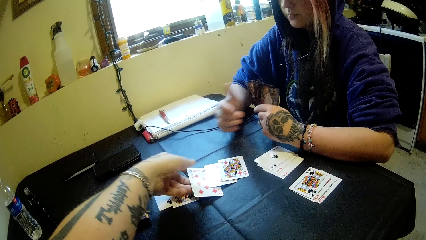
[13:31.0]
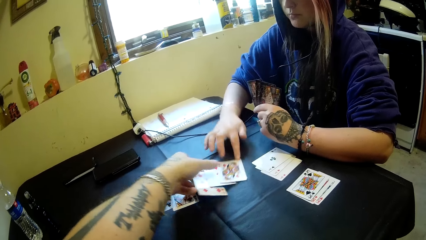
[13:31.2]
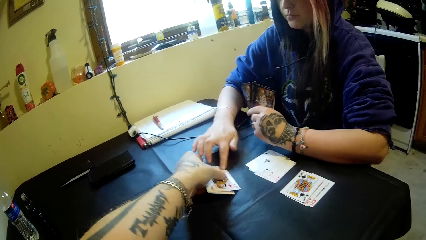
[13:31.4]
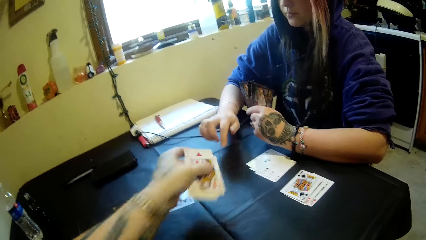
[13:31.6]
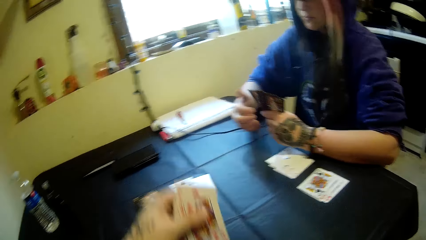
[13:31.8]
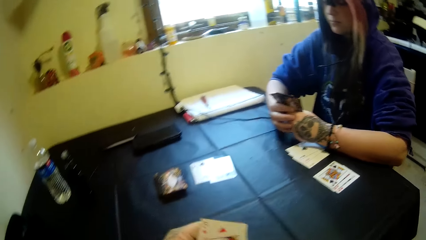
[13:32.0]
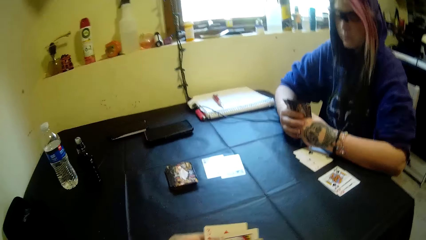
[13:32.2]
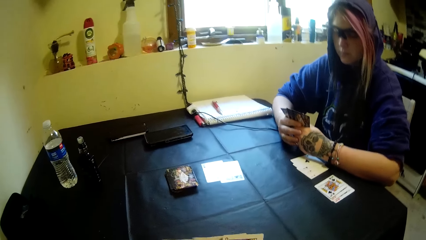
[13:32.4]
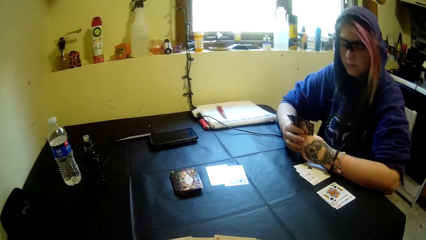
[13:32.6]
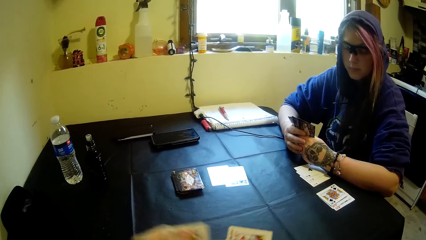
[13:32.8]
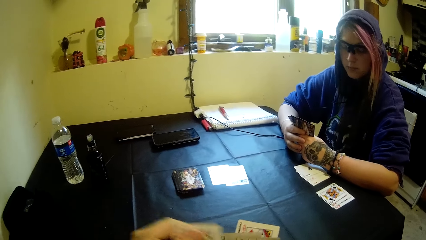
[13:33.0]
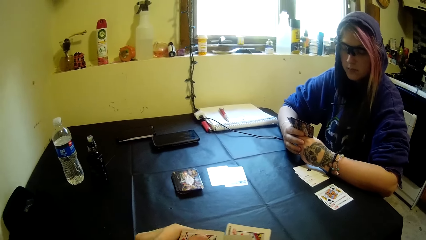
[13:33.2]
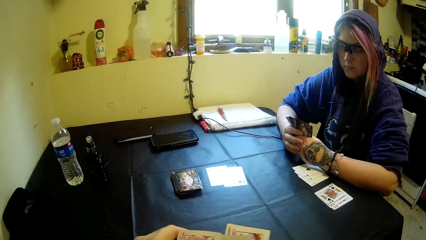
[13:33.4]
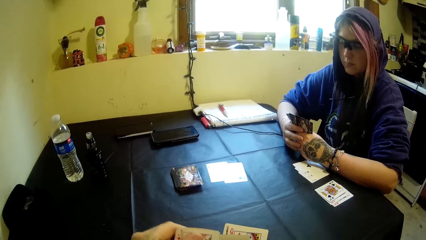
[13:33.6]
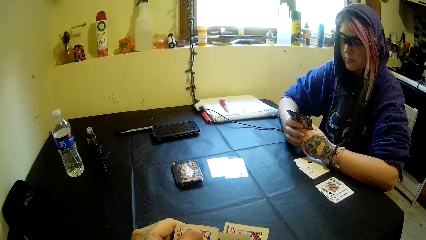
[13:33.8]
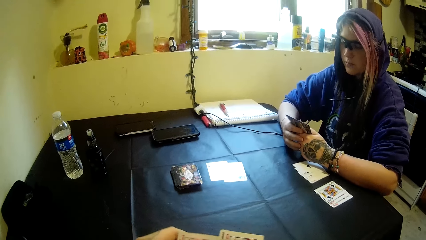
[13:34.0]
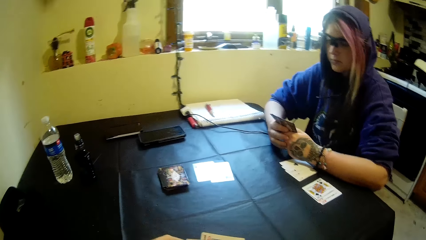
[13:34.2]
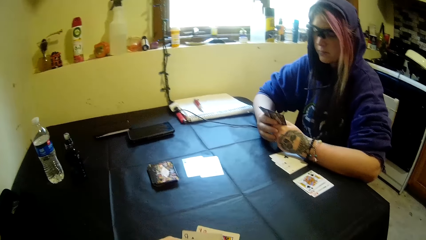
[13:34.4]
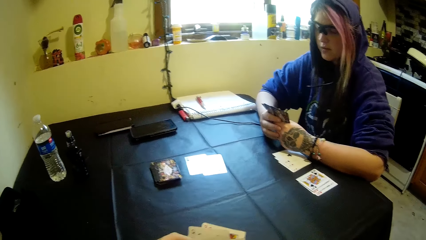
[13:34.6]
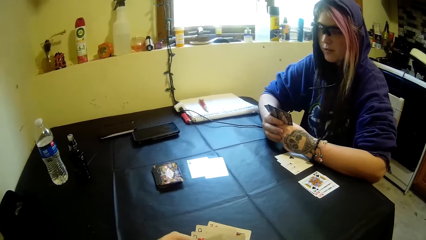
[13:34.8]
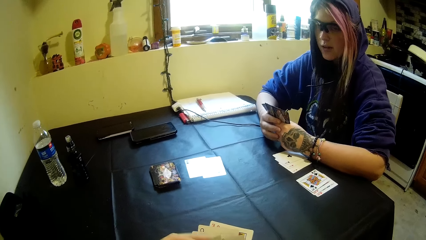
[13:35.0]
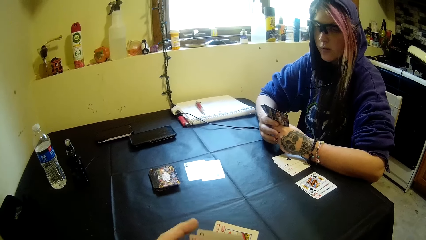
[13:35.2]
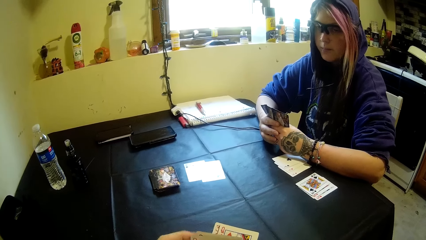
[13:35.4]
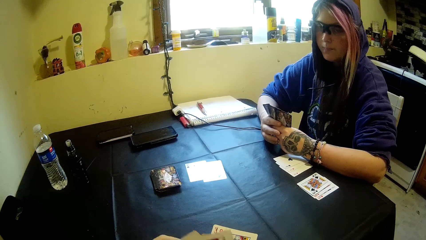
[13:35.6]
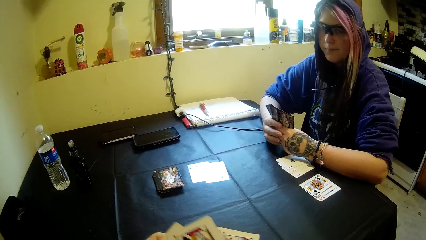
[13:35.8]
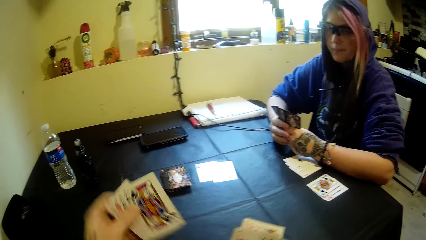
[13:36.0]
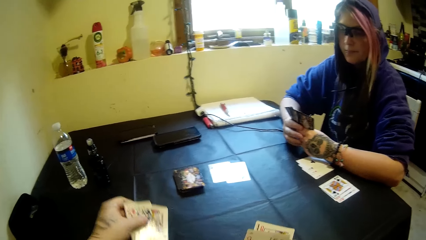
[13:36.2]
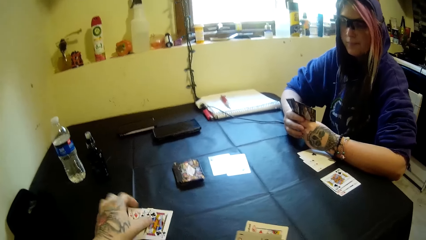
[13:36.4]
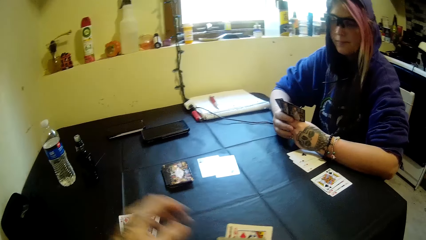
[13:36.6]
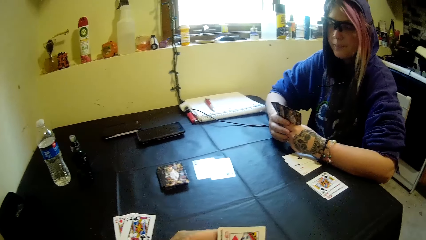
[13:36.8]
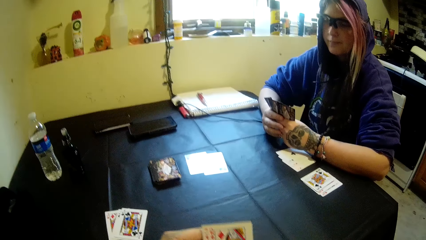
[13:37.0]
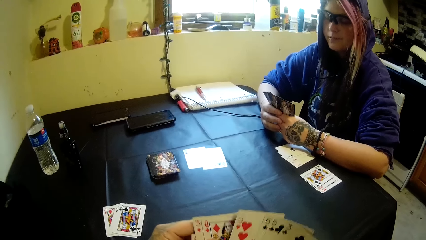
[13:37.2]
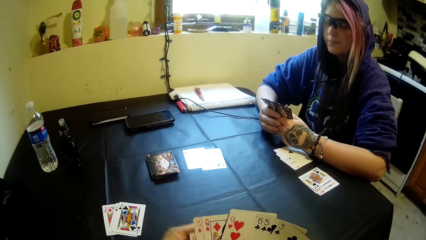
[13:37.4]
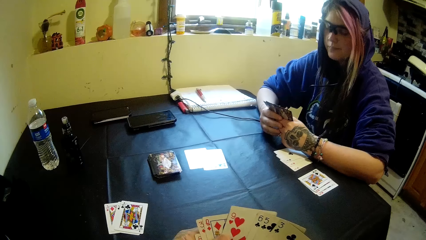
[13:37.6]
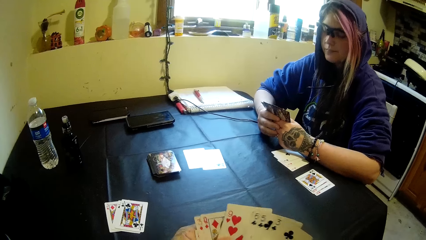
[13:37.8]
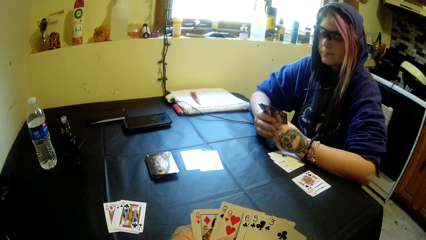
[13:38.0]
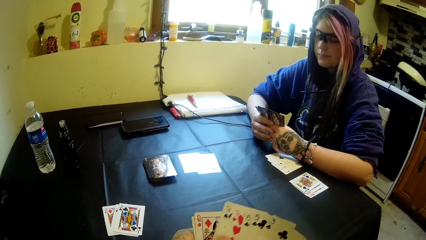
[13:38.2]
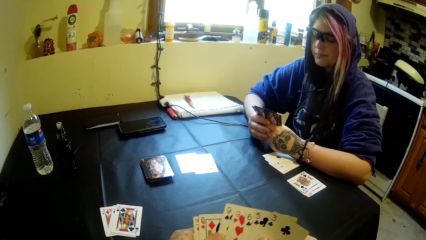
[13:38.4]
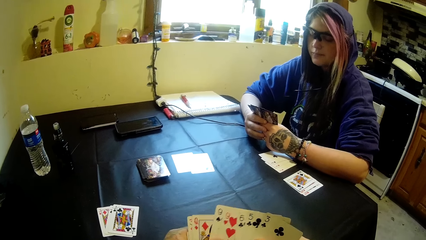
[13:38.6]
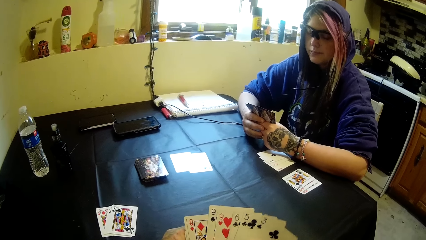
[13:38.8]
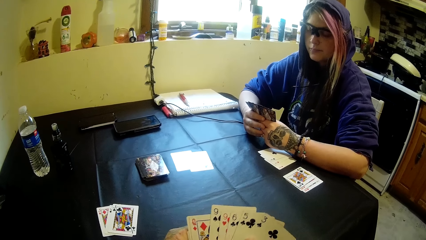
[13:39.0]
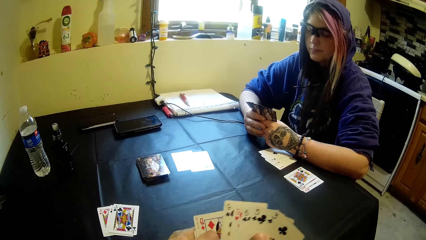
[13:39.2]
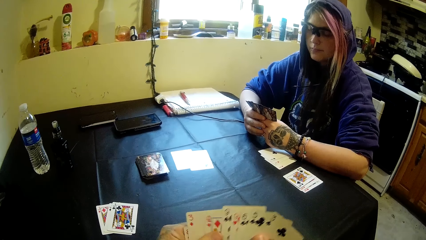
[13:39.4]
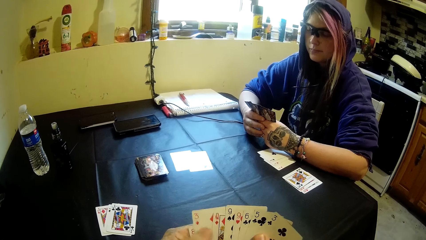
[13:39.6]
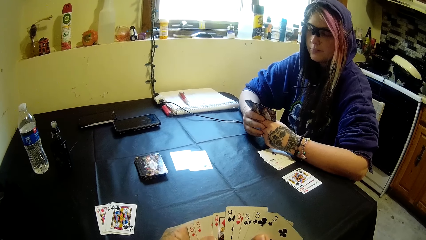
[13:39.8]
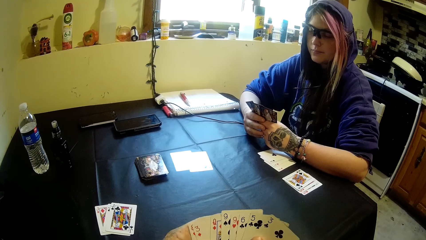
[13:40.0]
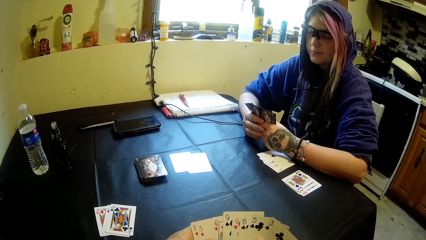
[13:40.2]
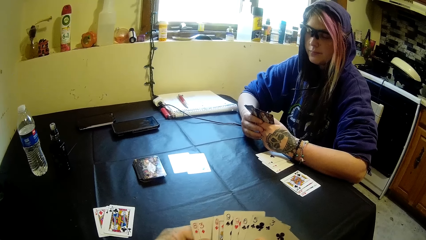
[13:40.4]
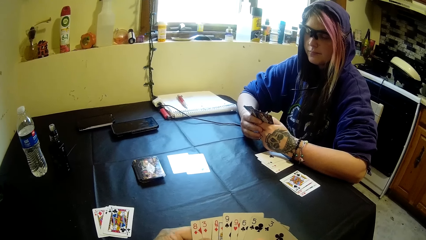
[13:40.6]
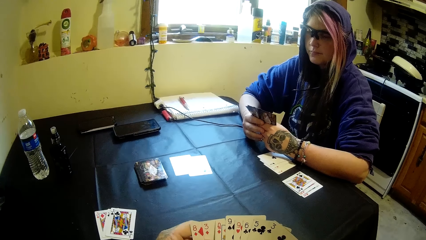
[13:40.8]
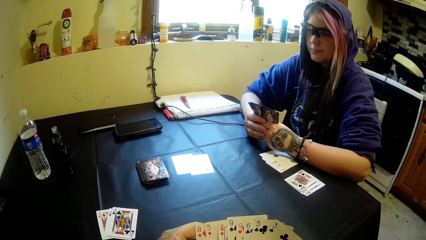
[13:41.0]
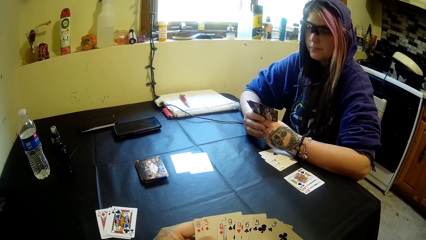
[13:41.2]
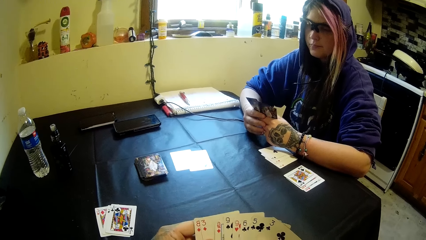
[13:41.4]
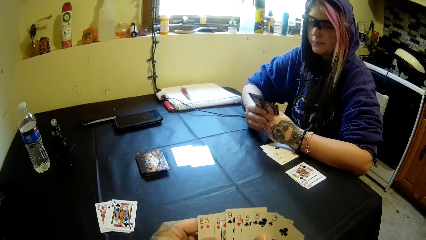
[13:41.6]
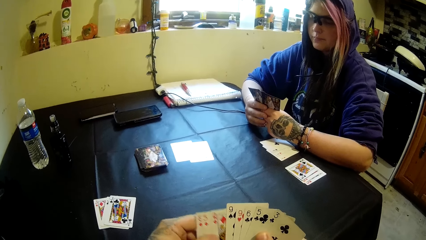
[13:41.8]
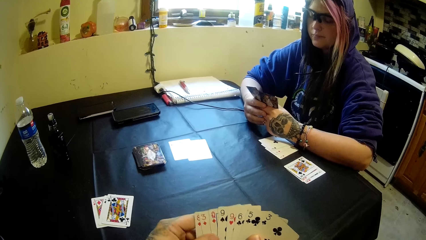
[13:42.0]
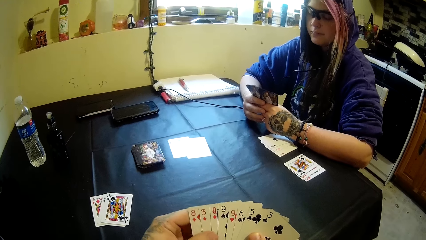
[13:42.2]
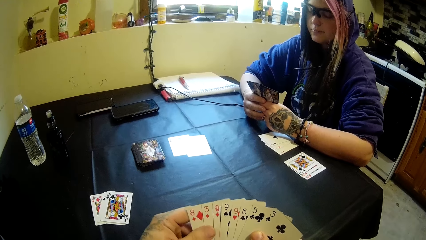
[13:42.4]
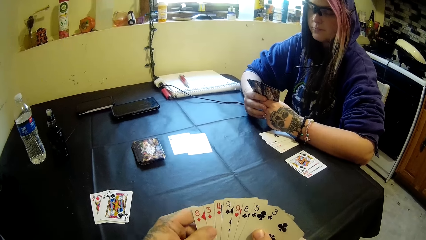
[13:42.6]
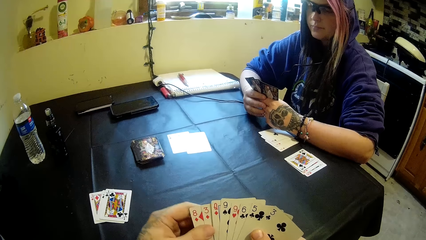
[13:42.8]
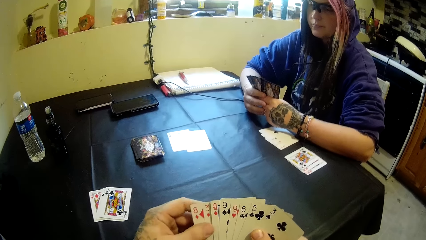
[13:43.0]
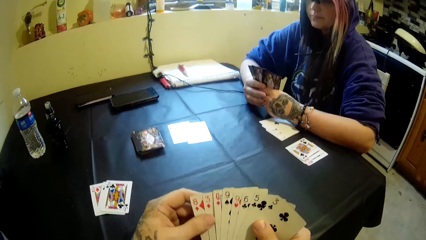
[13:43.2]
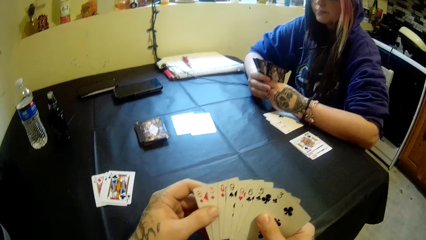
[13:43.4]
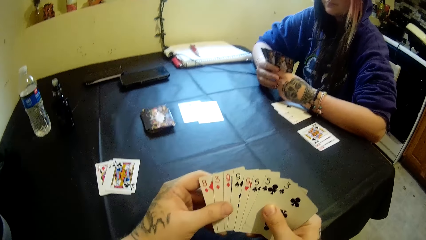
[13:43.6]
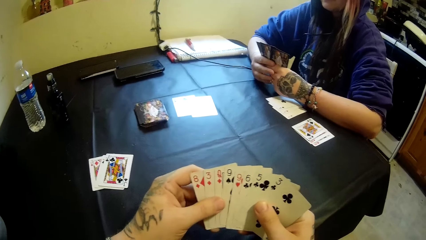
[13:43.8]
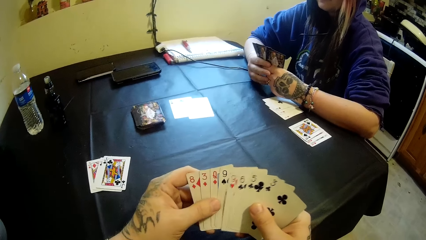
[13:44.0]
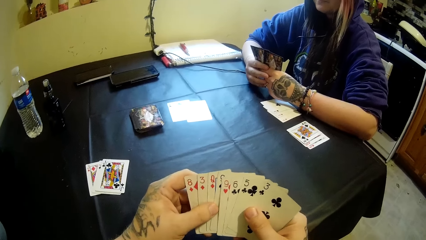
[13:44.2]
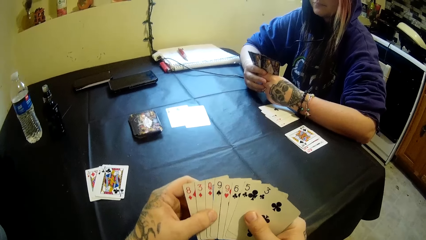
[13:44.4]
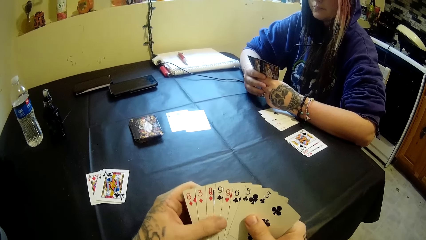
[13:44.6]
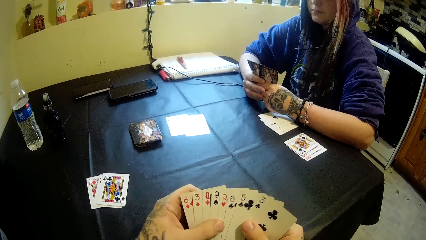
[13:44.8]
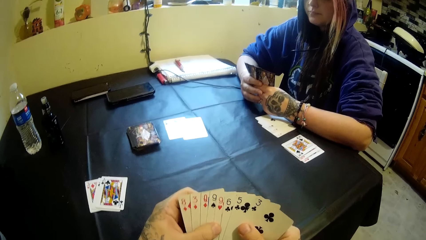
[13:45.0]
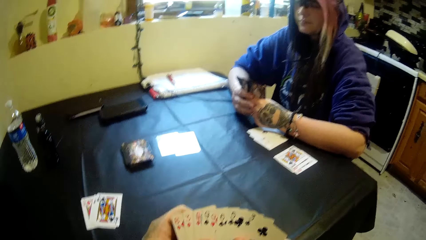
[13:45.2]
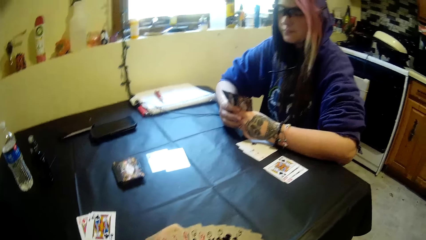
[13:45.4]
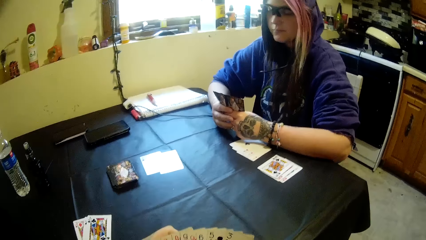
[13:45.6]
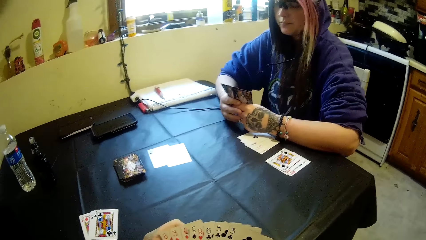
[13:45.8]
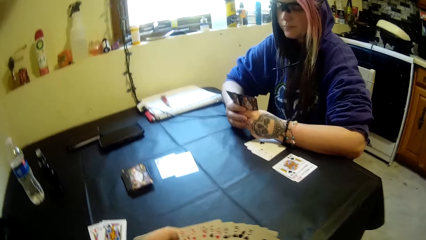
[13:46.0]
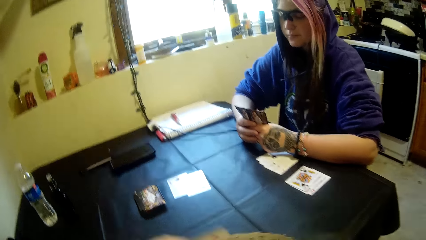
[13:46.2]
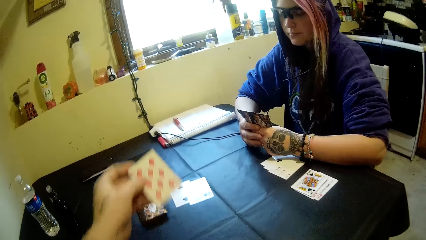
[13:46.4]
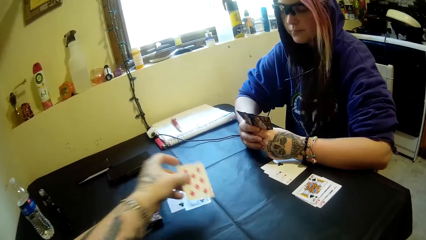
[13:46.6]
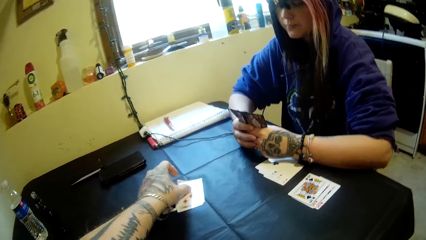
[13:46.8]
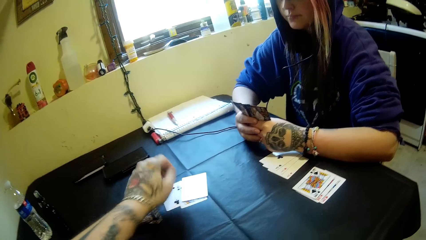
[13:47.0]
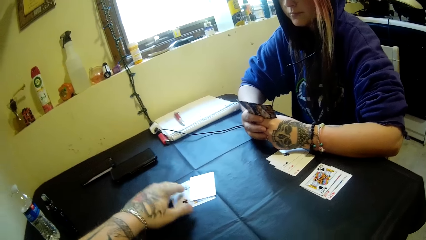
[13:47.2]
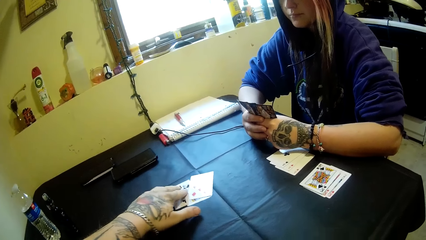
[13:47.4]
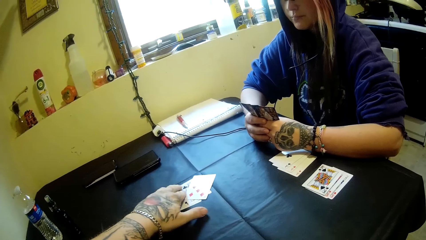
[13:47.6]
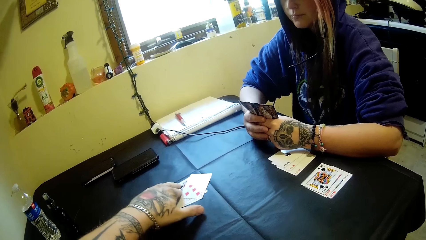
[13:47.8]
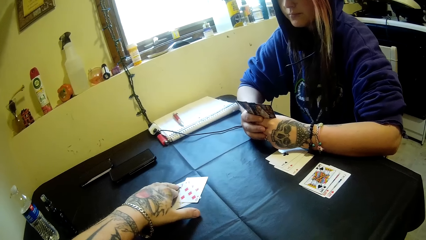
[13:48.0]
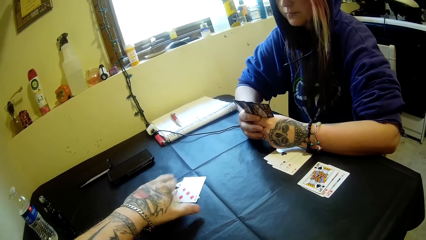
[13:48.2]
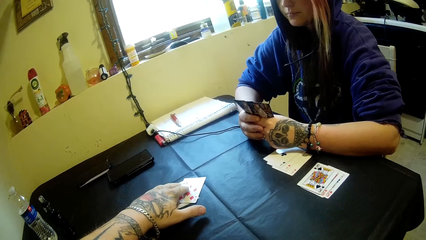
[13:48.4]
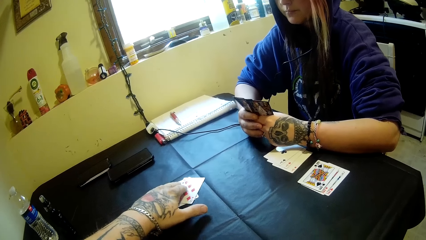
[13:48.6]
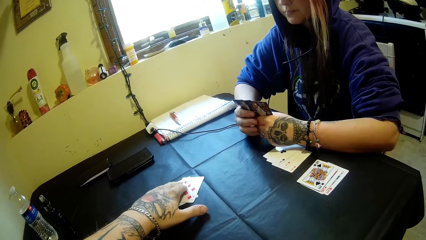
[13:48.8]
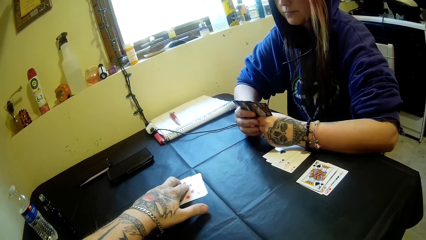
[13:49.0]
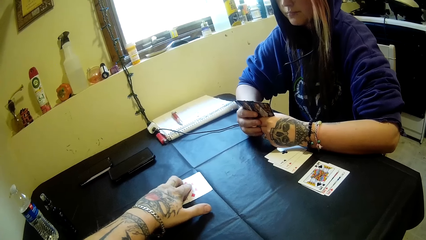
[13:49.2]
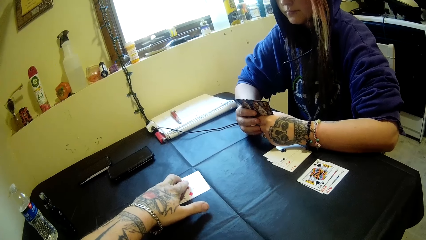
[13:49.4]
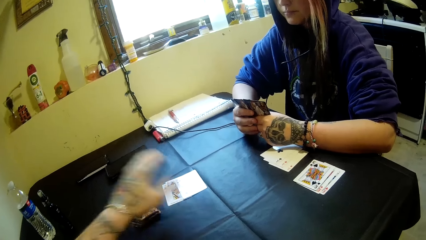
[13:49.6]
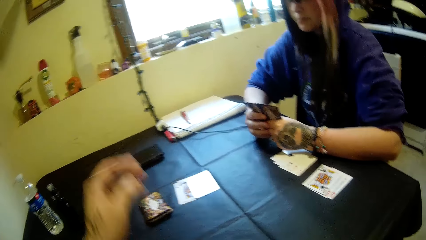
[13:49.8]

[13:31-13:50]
A woman touches a card on the table. The camera wearer drops some cards on the table. They look at the cards. They drop another card on the table. They adjust some cards on the table.
